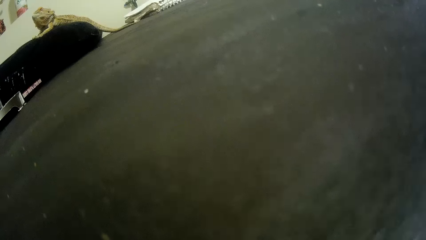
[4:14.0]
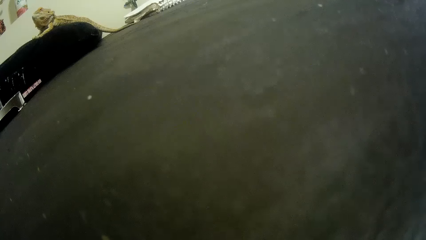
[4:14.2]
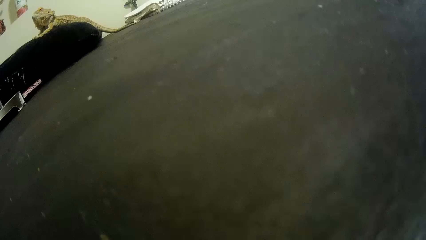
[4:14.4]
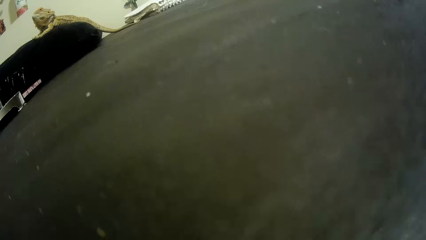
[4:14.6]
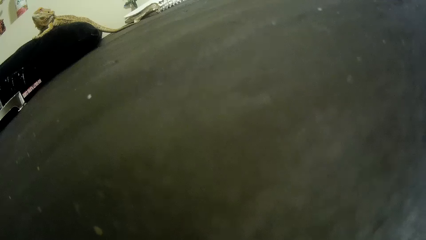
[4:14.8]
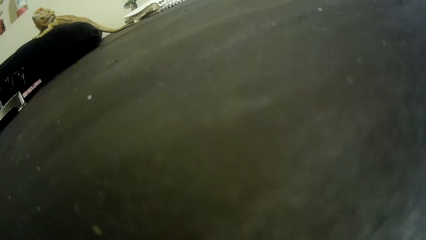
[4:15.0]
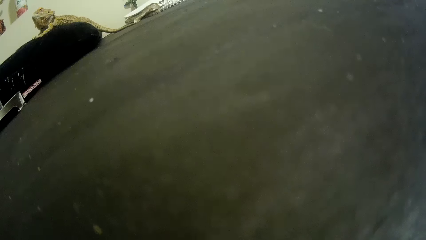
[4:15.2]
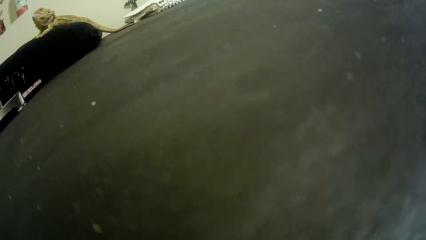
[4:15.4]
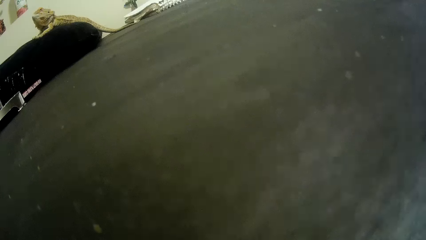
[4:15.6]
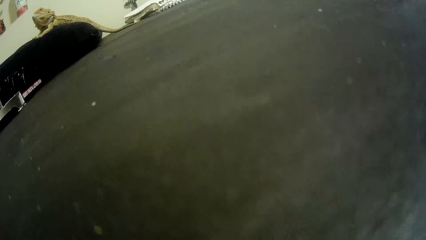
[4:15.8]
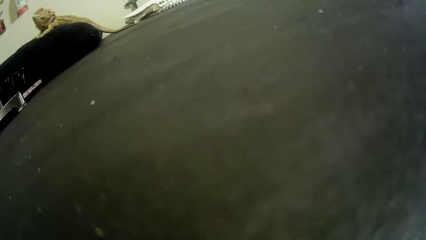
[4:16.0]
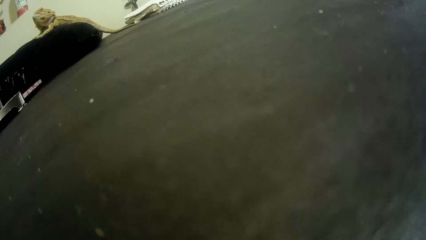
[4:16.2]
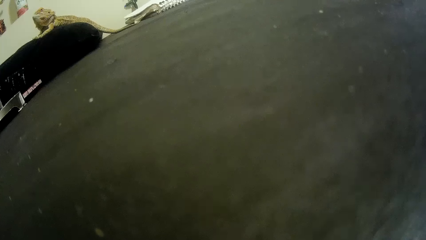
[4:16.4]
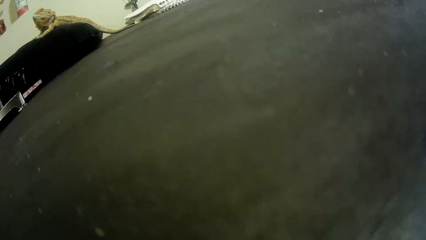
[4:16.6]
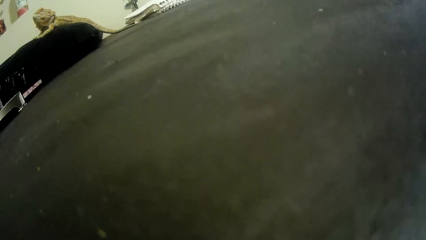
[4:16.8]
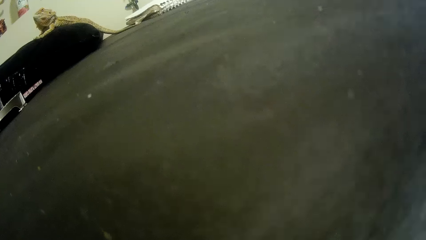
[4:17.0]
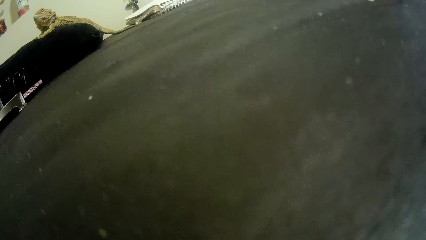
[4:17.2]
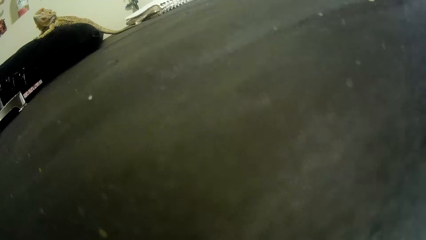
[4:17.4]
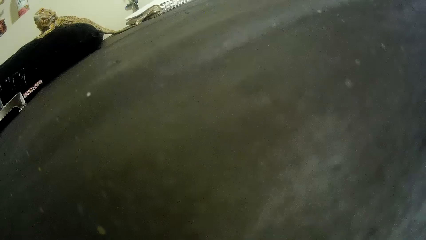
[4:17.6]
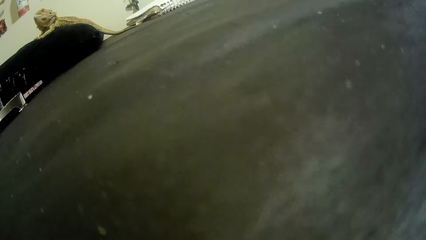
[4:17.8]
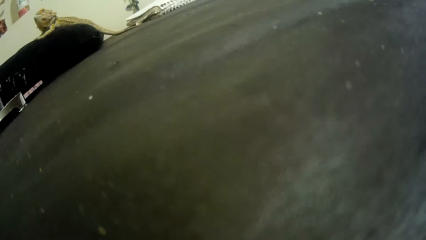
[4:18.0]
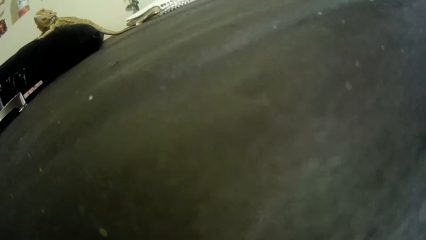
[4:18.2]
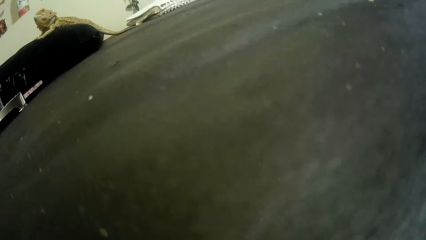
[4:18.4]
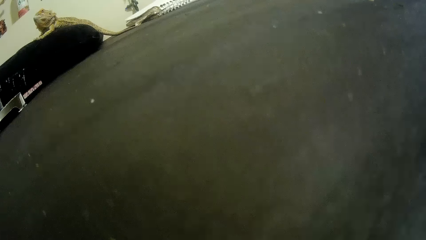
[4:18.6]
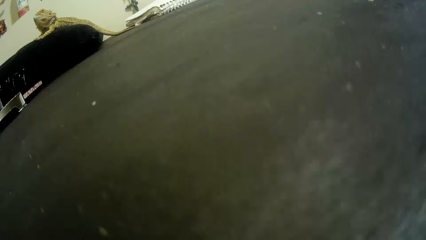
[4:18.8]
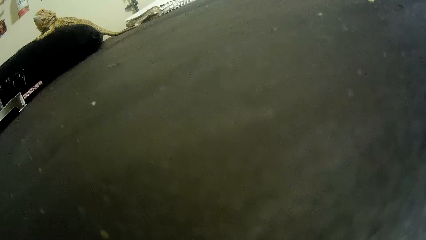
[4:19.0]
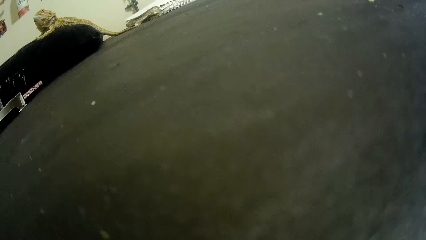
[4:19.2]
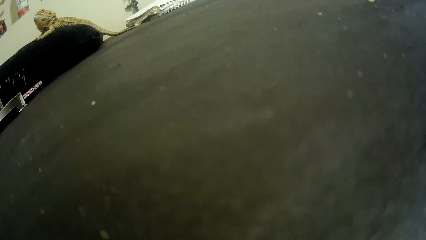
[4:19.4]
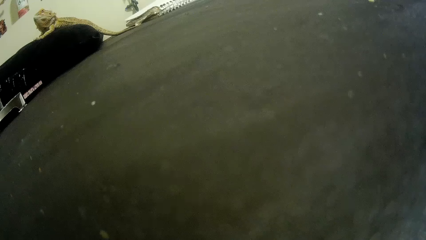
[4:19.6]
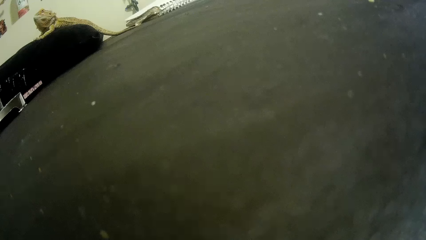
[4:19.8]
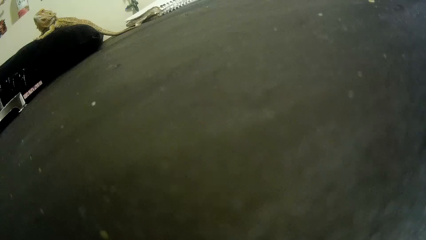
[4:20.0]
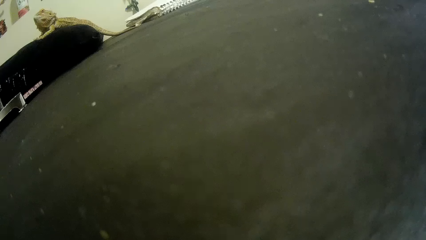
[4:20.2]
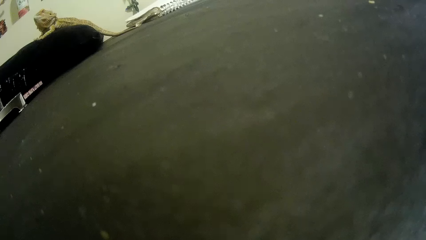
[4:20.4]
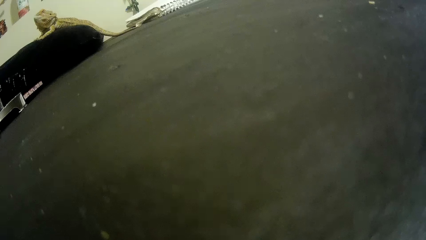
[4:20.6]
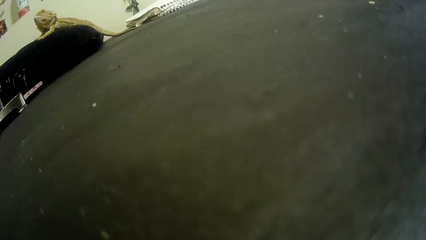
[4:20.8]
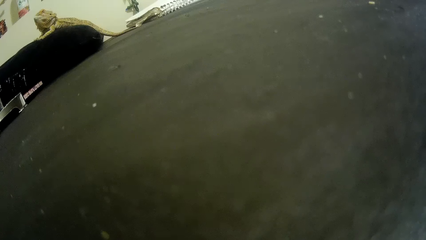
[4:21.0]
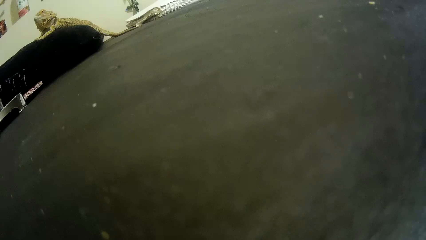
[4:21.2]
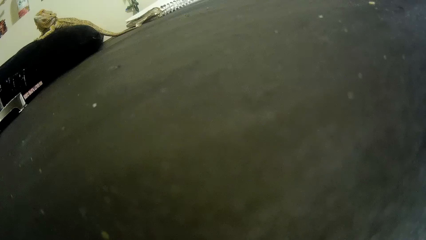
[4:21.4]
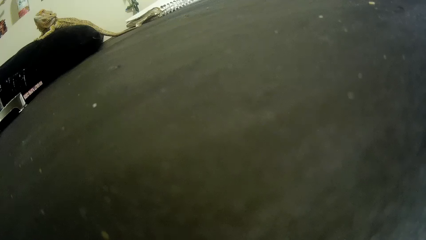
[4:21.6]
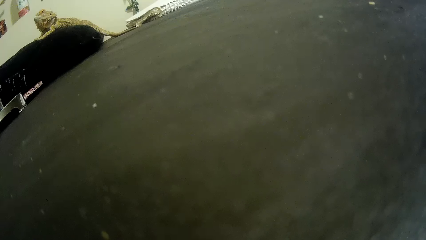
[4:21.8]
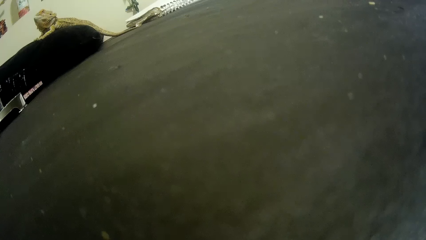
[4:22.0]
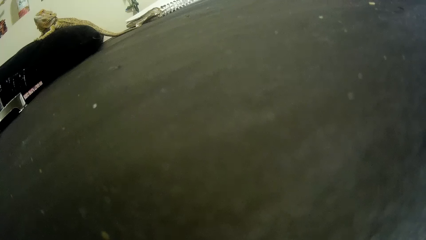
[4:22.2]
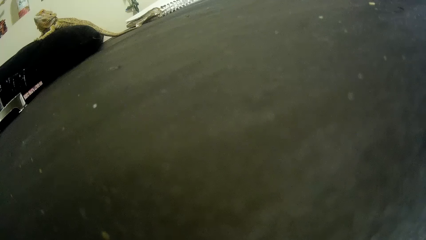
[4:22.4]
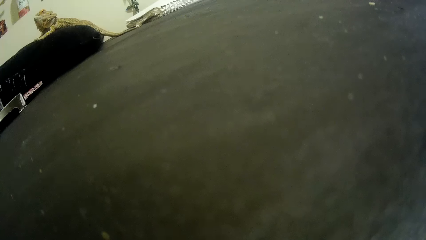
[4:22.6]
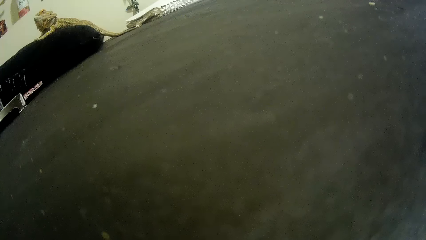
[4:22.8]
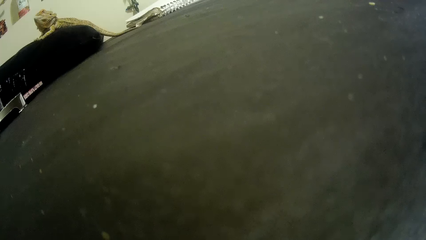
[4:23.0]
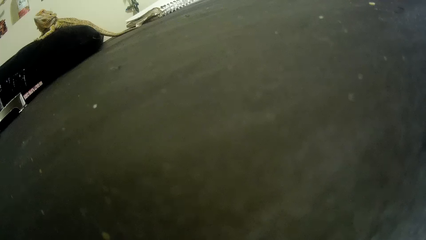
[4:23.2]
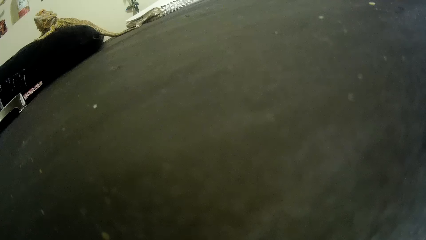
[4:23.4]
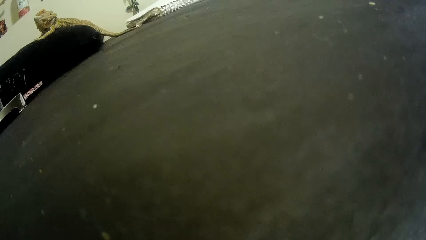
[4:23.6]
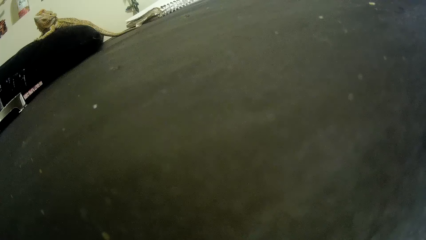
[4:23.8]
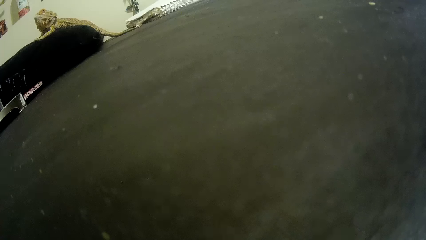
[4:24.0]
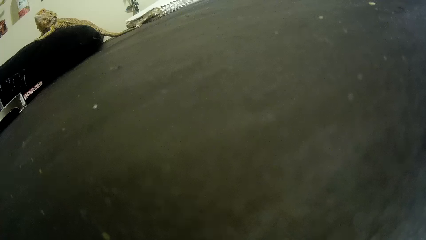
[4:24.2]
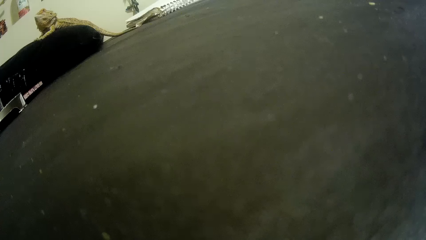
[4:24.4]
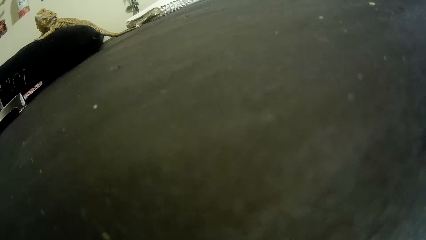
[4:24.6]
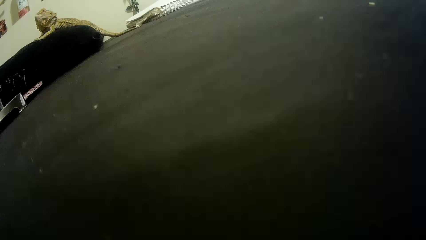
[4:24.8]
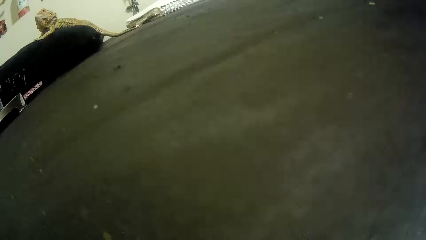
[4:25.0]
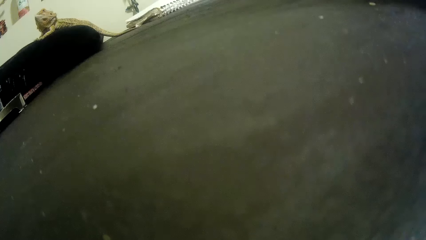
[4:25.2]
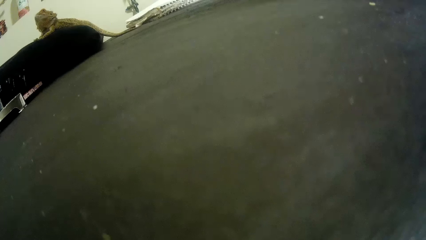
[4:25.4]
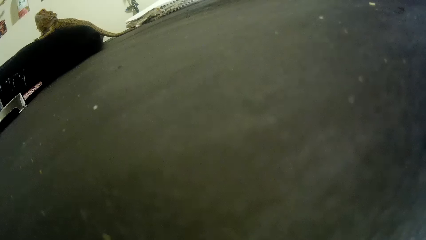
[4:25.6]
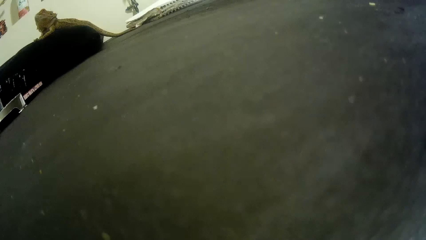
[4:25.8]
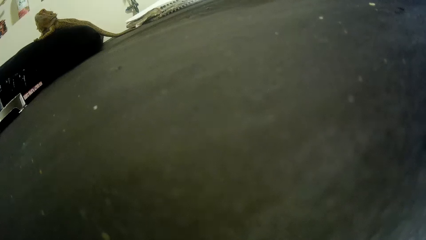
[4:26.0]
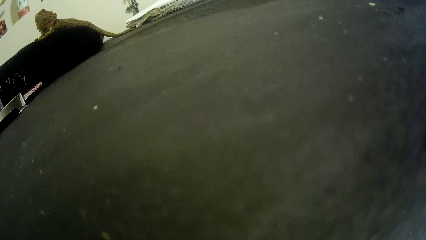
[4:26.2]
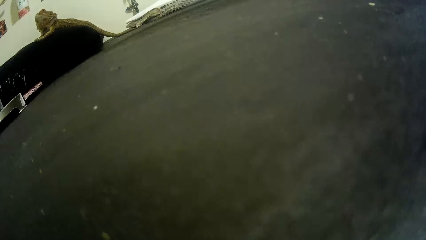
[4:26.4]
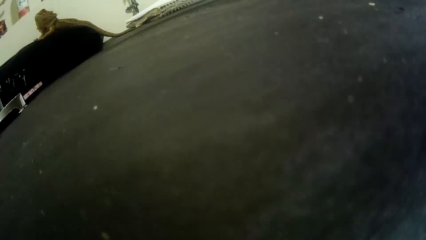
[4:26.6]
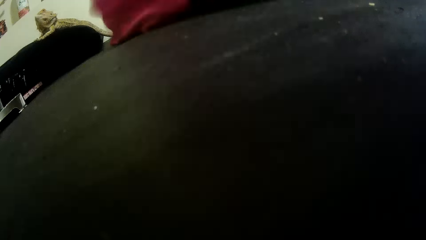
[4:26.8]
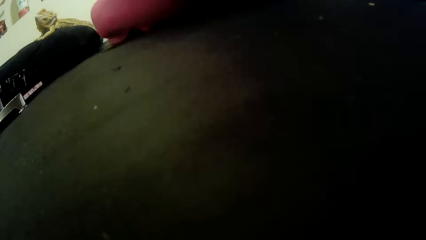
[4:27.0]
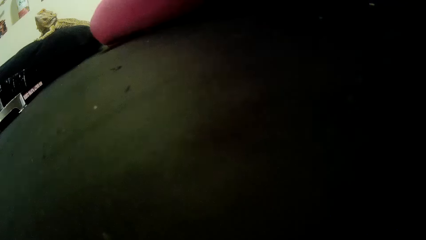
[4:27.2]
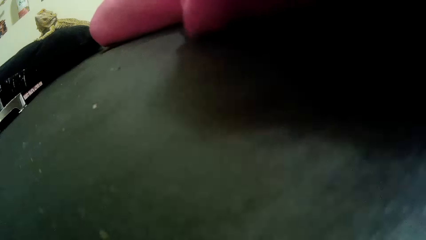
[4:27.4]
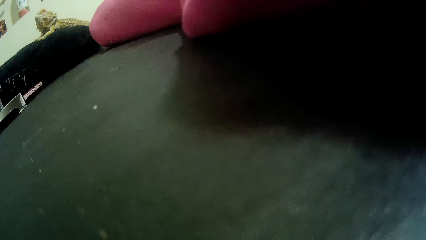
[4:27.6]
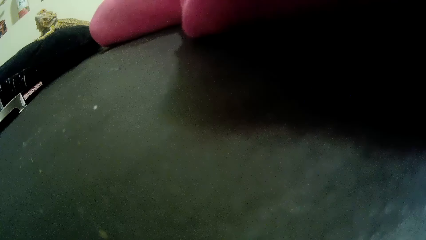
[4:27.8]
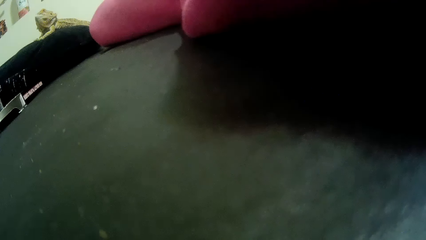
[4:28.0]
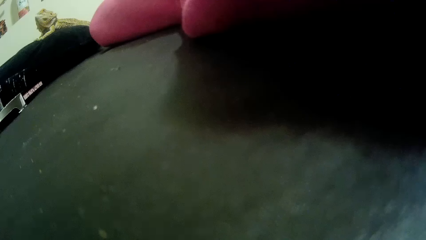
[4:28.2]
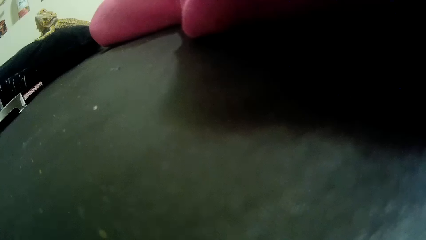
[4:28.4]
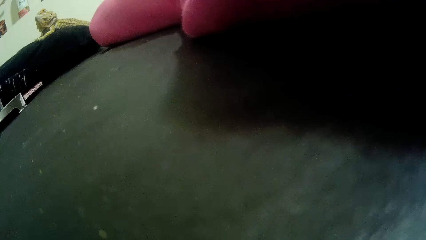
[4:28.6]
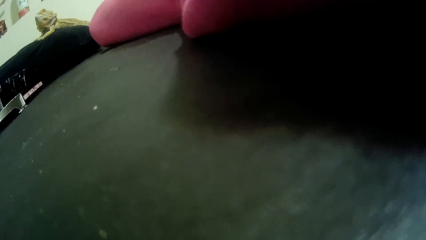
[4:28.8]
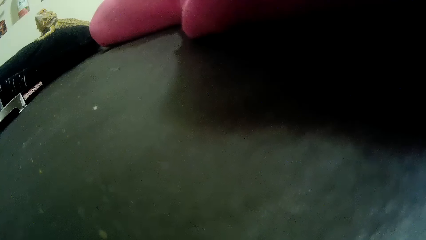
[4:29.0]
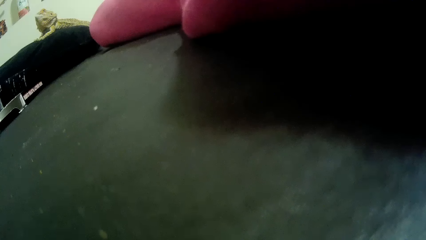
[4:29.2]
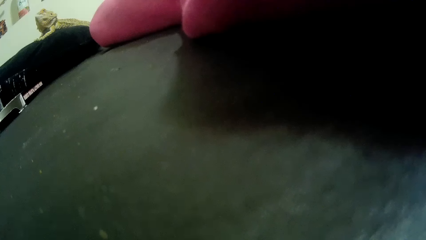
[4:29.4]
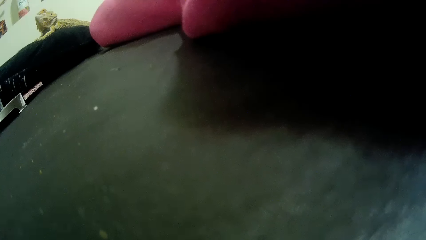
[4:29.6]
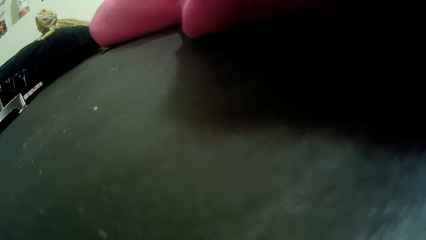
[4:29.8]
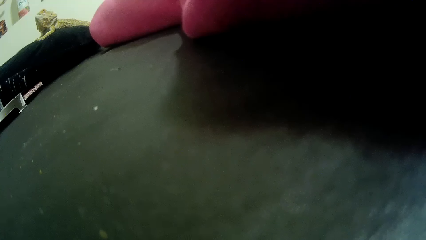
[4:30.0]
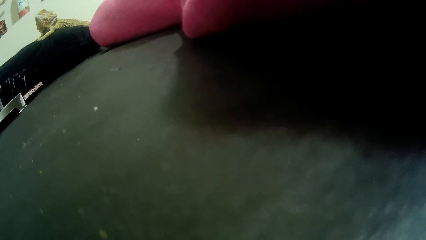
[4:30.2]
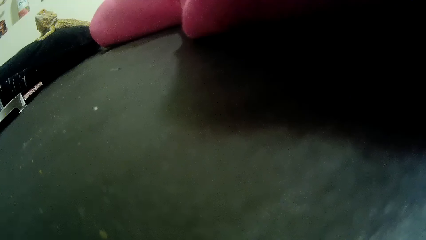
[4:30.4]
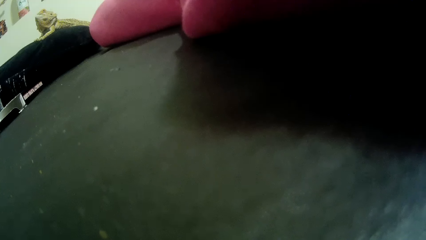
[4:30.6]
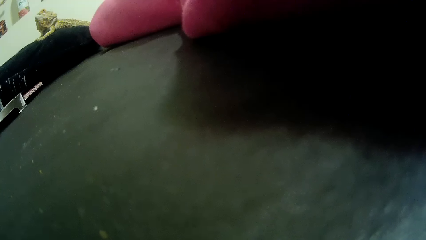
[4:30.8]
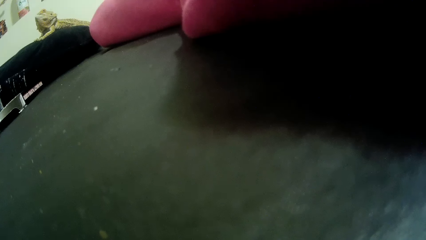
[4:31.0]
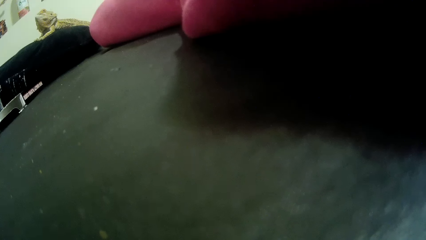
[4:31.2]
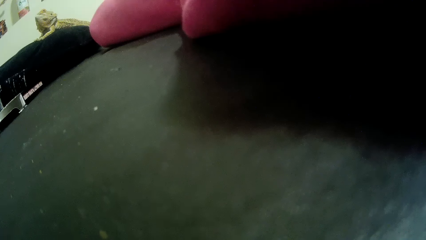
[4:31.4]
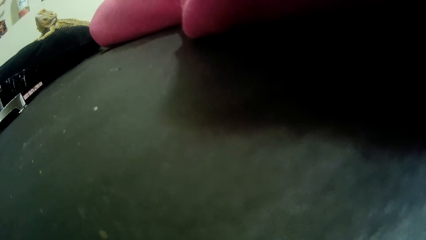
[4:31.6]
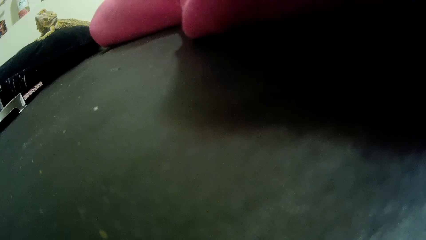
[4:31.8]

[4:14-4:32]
The camera wearer drops a sweater on the table. A woman puts the sweater on the table.
